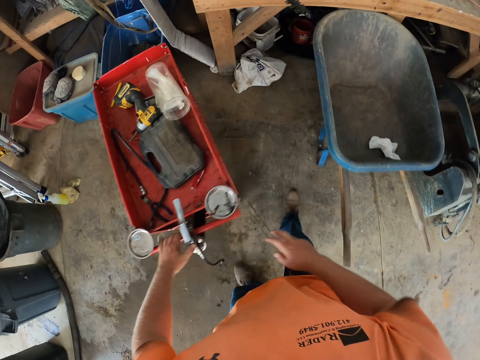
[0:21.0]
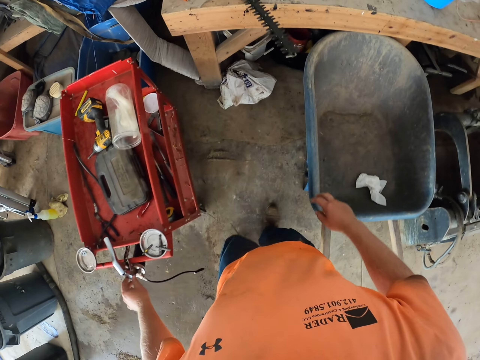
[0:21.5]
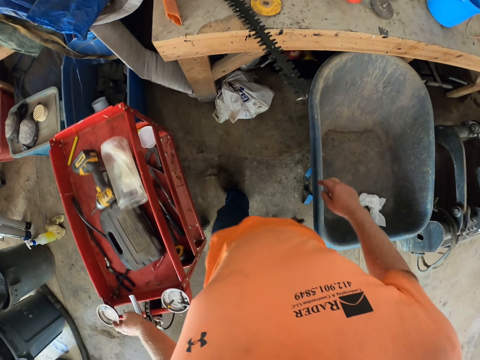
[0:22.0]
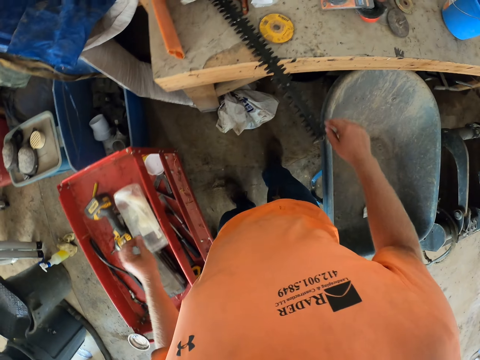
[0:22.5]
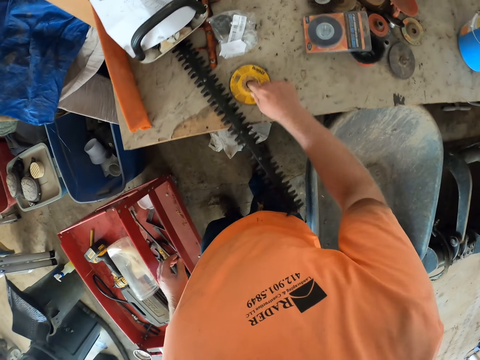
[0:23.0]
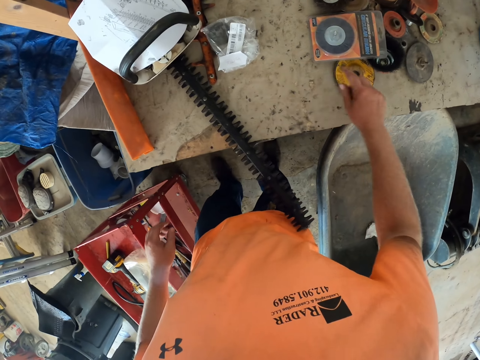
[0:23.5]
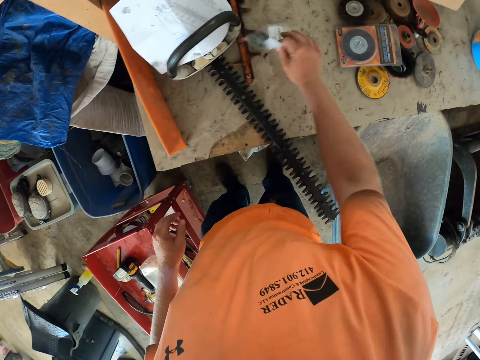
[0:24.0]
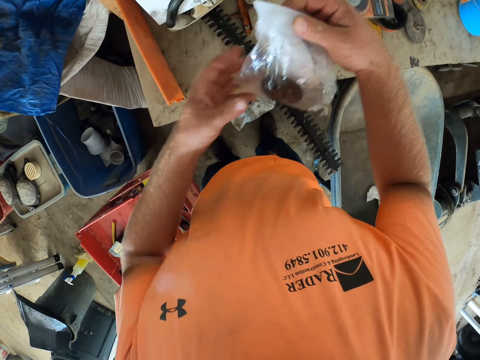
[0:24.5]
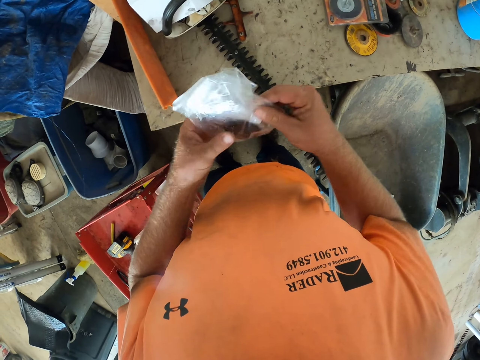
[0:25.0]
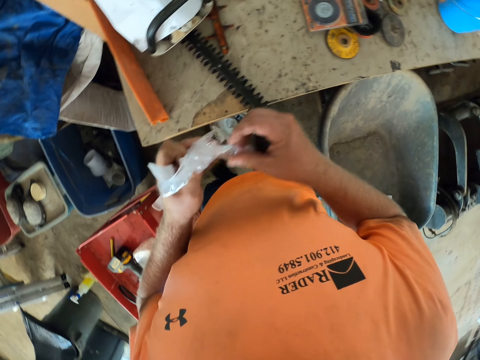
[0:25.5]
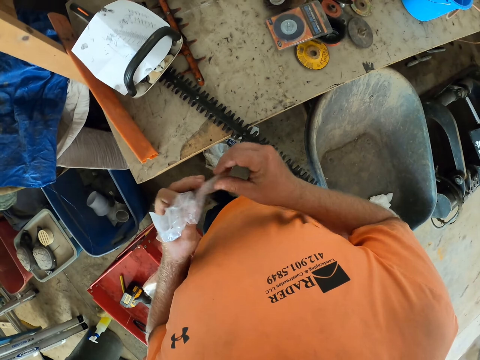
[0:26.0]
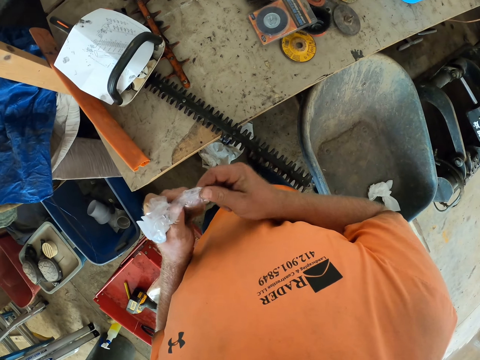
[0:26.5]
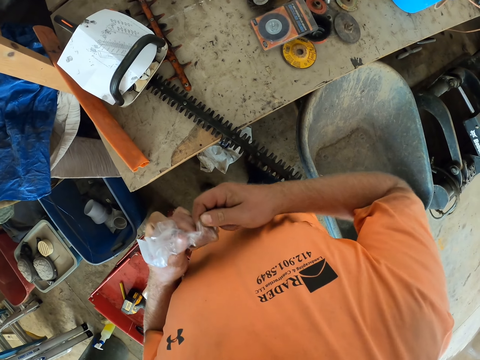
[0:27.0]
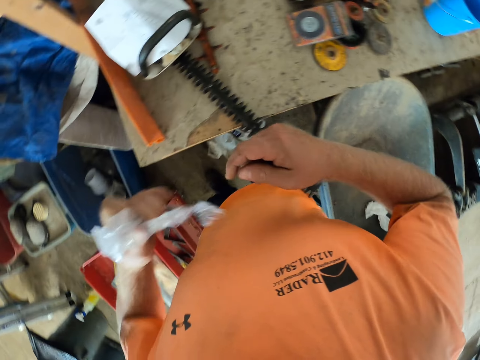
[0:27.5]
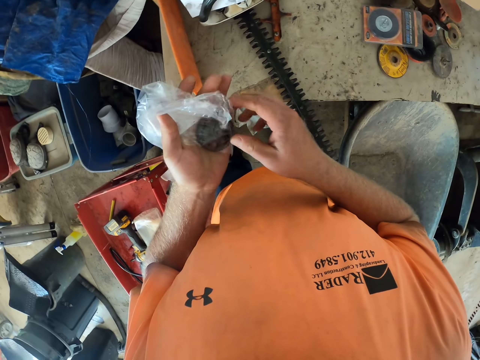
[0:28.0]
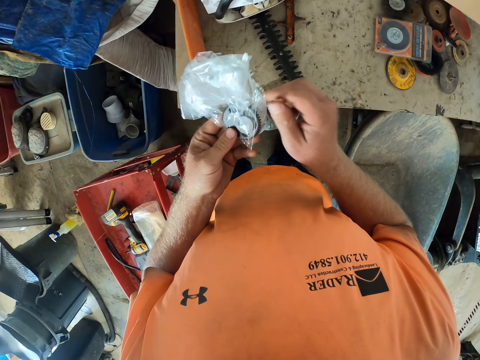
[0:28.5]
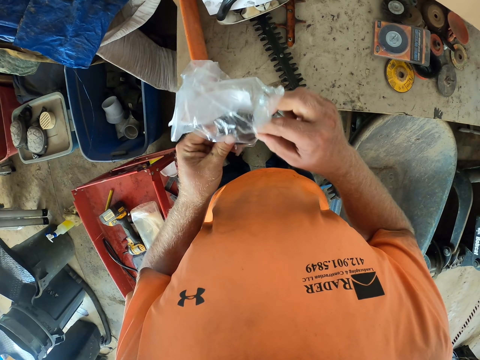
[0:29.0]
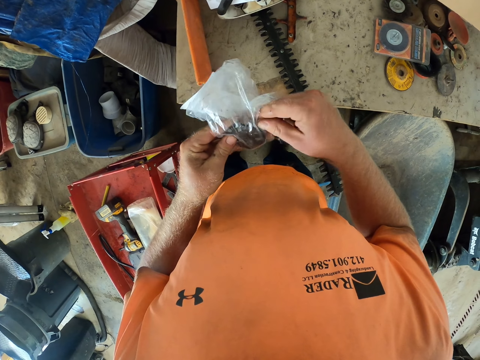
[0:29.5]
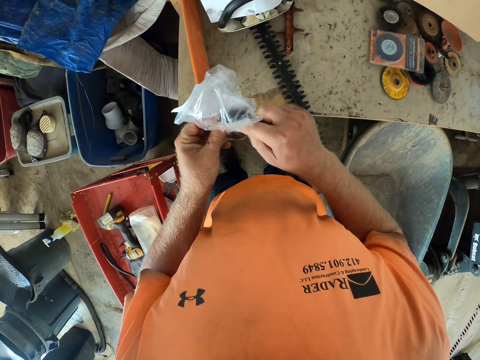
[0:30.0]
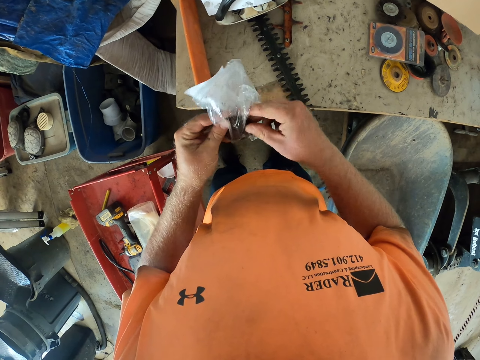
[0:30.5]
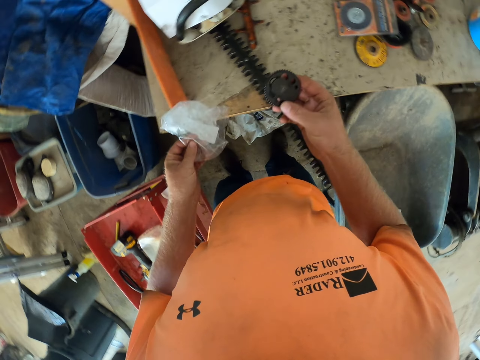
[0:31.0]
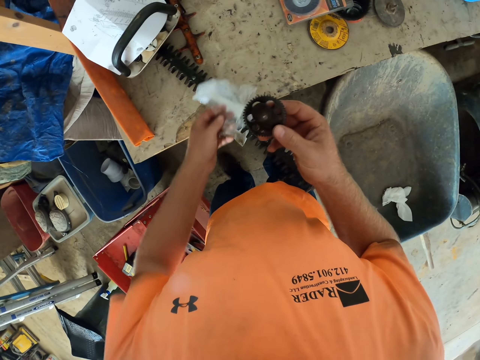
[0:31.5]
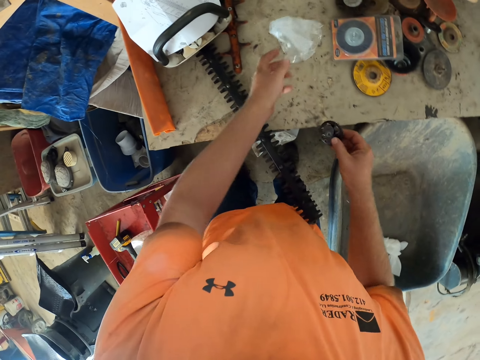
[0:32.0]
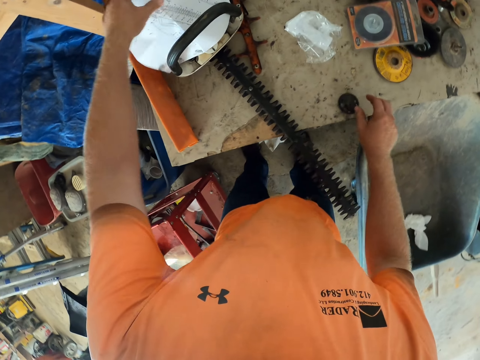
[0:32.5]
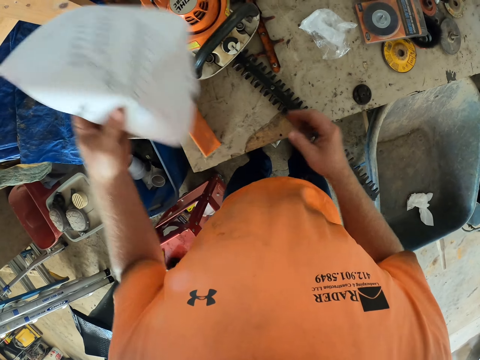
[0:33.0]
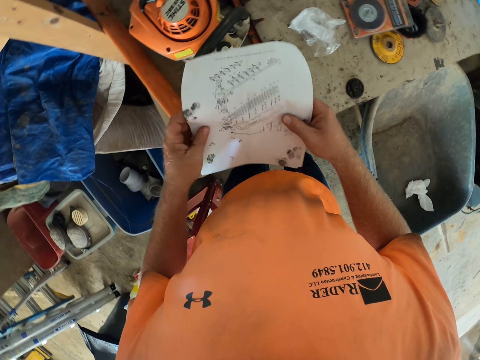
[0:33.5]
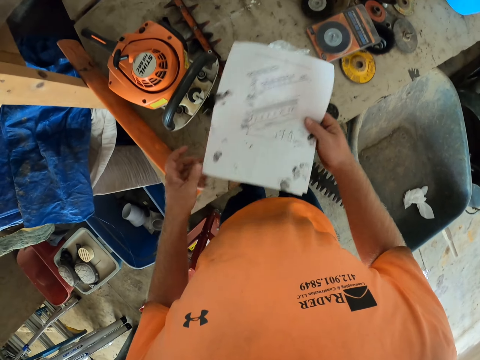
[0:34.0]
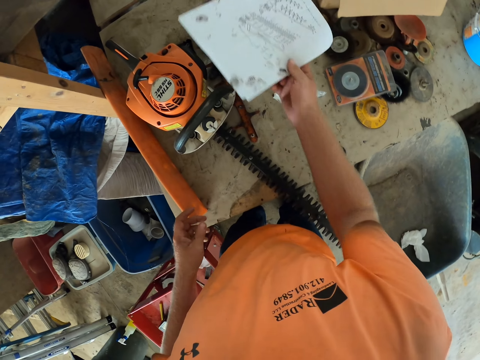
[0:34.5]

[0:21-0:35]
The camera wearer shifts a metal grinder disk on a worktable with his right hand. He touches the disk on top of the table. He picks up a bag or packet of a gear wheel from the worktable with his right hand. He holds the bag of the gear wheel with both hands. He touches the packet. He tears the bag of the gear wheel from his left hand with his right hand. He holds the bag of the gear wheel with both hands. He takes out the gear wheel from the bag with his right hand. He touches something in the nylon. He holds the bag in his left hand. He drops the bag in his left hand on the worktable. He places the gear wheel in his right hand on the worktable. He picks up a paper manual or piece of paper from a hedge trimmer or chain saw on the worktable with his left hand. He holds the manual with both hands. He touches the piece of paper.

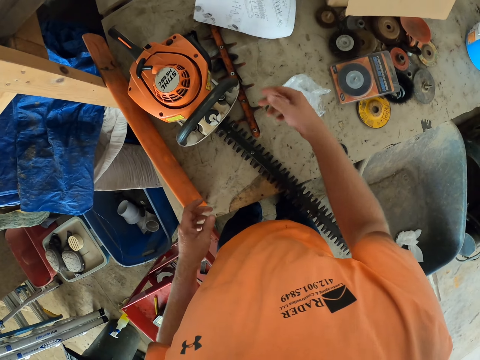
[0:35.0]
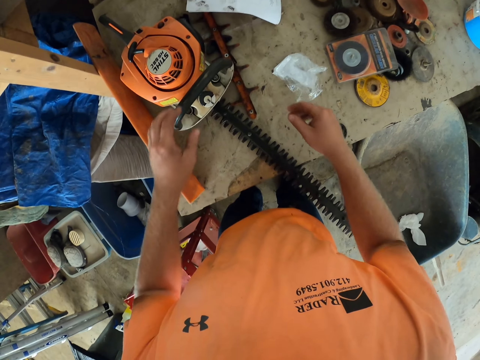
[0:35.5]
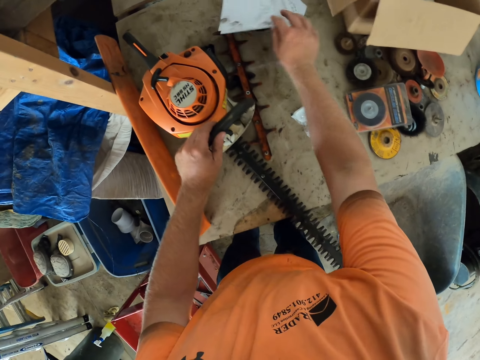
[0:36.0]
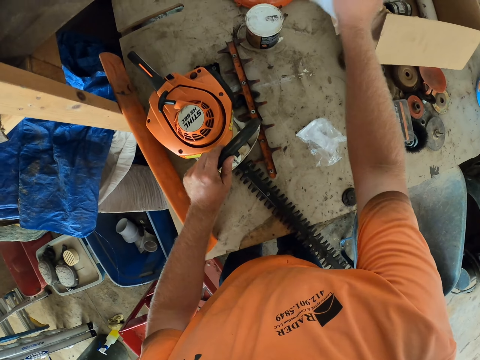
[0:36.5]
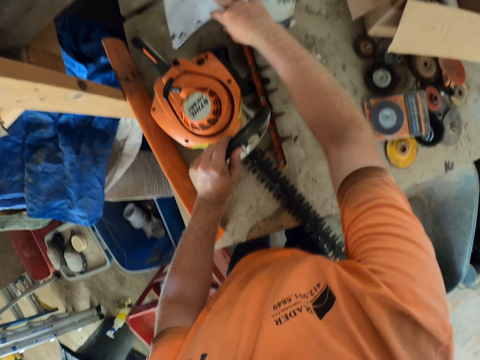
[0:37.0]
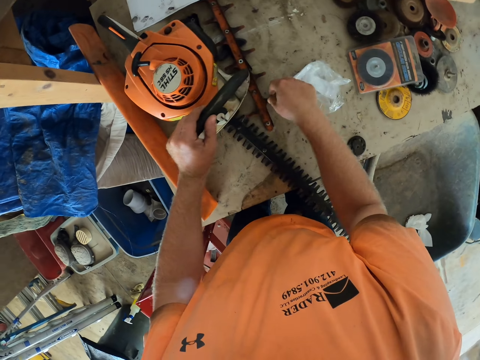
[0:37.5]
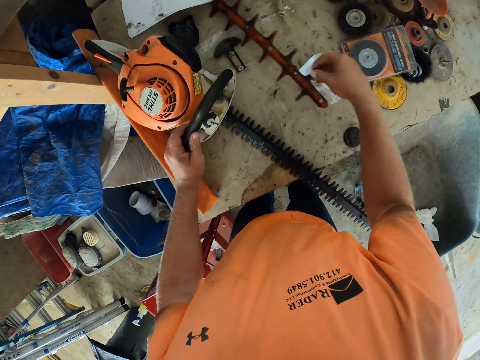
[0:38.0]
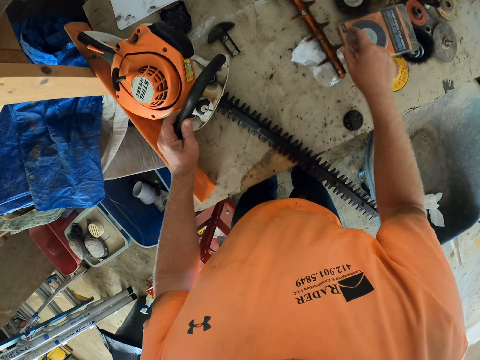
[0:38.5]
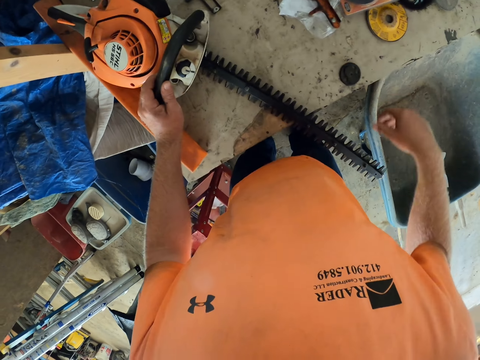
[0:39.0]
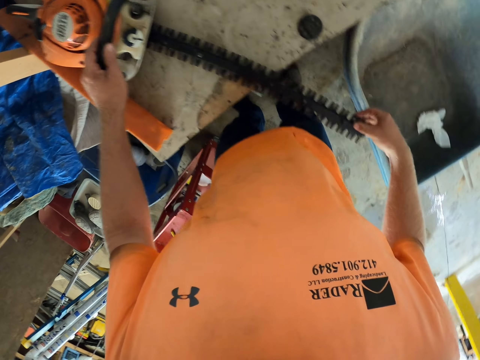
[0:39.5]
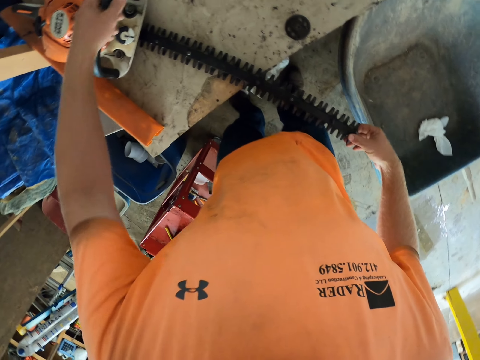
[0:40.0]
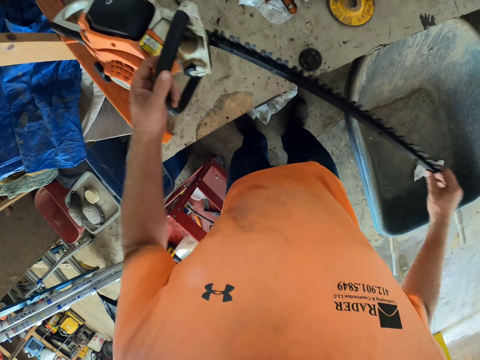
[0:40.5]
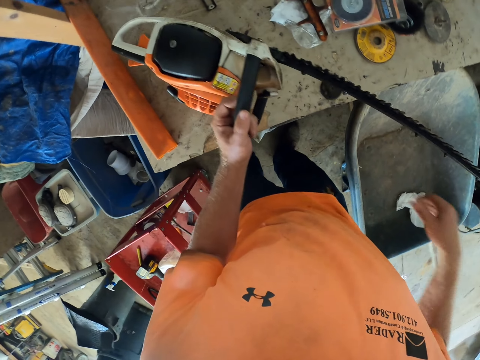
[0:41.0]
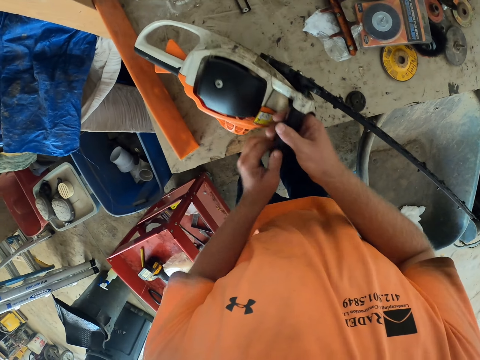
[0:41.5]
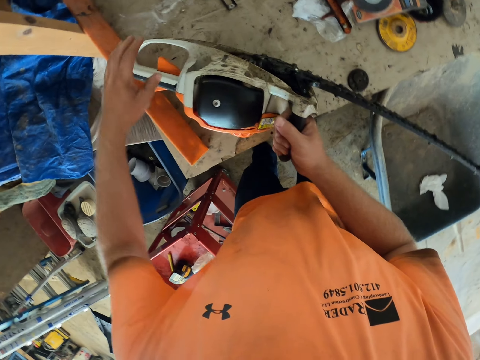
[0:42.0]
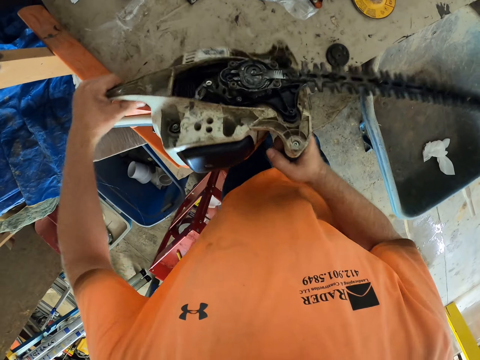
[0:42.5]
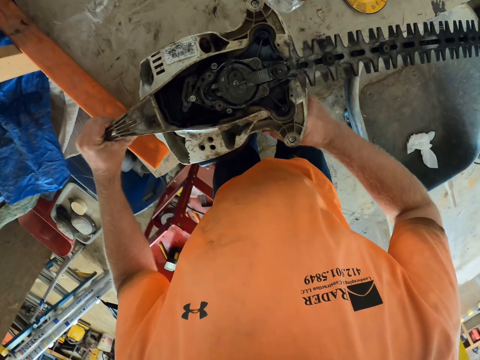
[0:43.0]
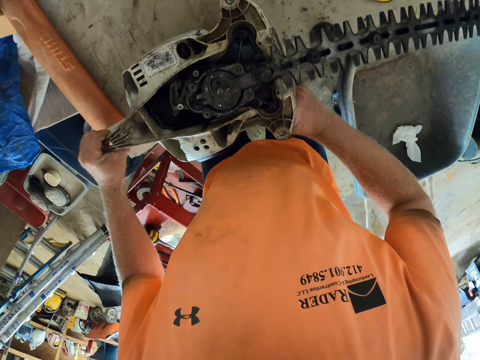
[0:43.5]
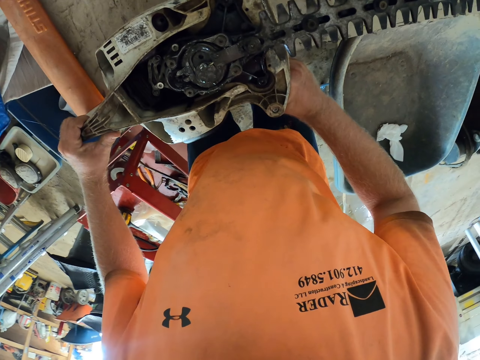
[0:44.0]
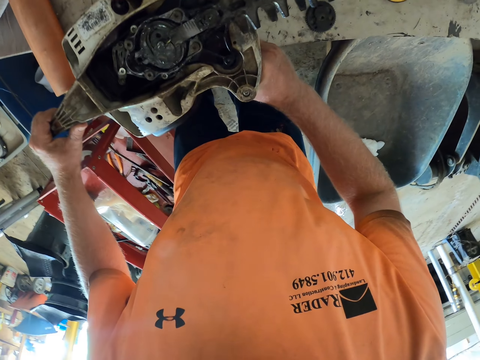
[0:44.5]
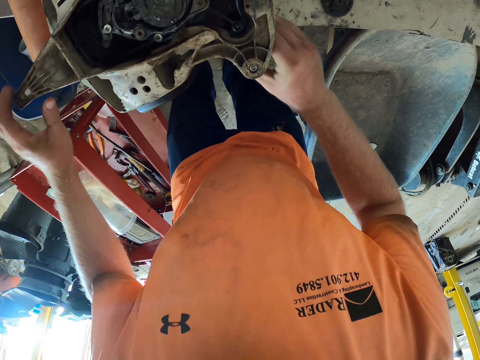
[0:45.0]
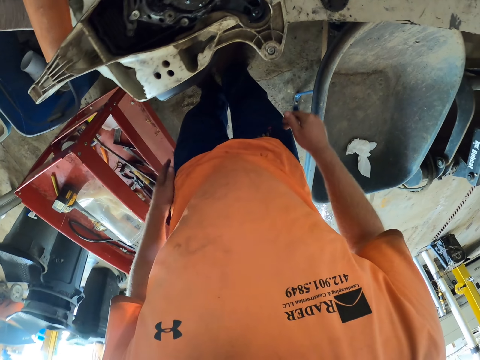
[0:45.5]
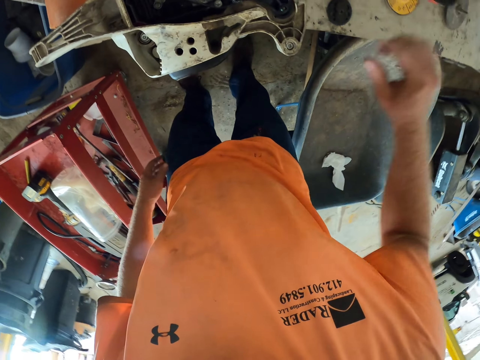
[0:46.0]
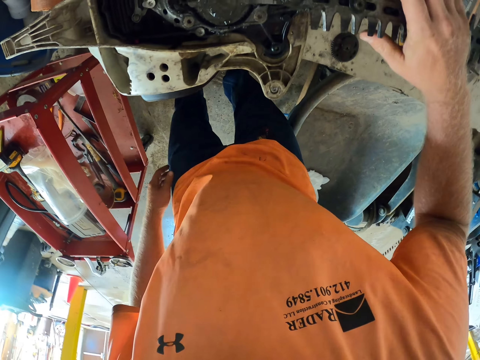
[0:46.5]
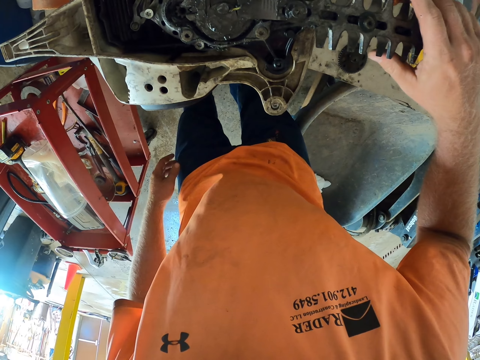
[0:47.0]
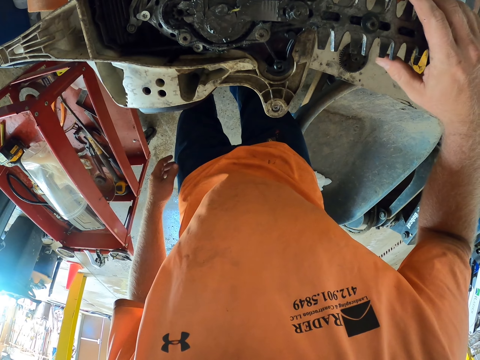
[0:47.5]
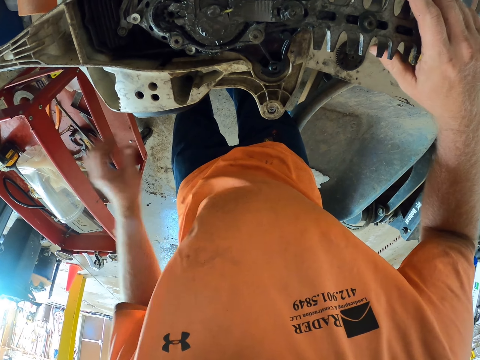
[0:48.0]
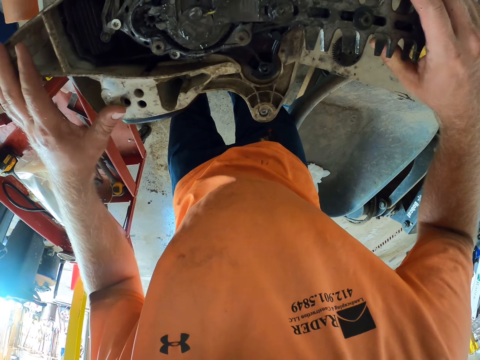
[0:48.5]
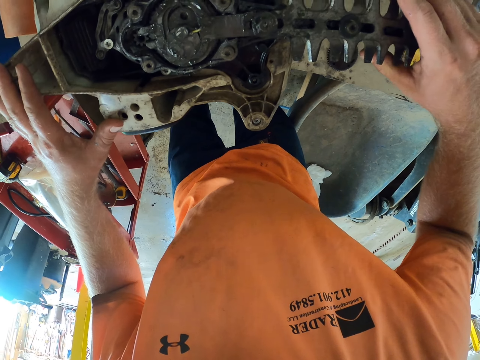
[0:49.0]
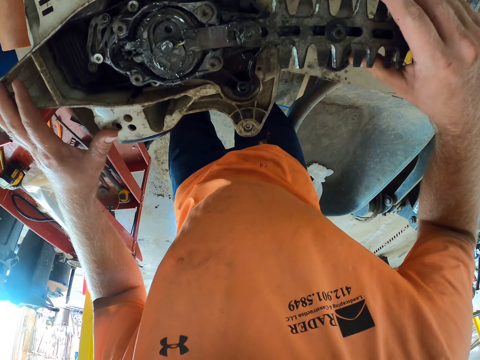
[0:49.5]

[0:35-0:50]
The camera wearer drops the paper in his right hand on a container on the worktable. He holds the front handle of the hedge trimmer or chain saw on the worktable with his left hand. He picks up the paper from the container on the worktable with his right hand. He touches the chain saw. He drops the paper in his right hand on the worktable. He touches the chain saw. He touches the chain saw again. He moves a hedge trimmer blade on the worktable with his right hand. He holds a pair of hedge trimmer blades on the worktable with his right hand. He elevates the hedge trimmer in both hands on the table. He puts the chain saw on top of the table. He holds the front handle of the hedge trimmer with his right hand. He holds the rear handle of the hedge trimmer with his left hand. He flips the hedge trimmer on the table with both hands. He places his right hand on the pair of hedge trimmer blades on the hedge trimmer. He places his left hand on the hedge trimmer.
